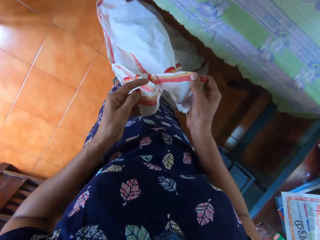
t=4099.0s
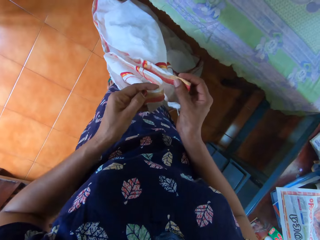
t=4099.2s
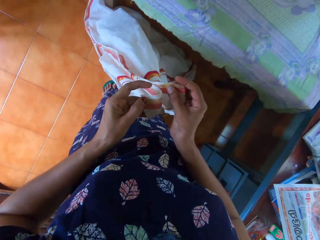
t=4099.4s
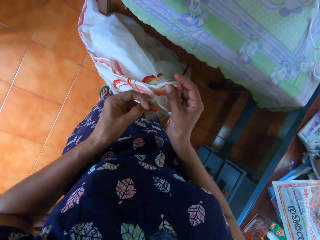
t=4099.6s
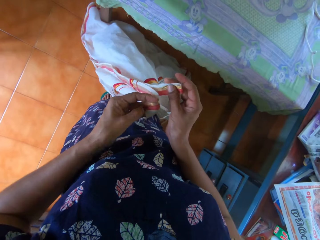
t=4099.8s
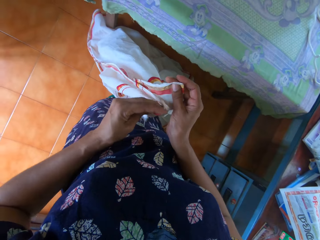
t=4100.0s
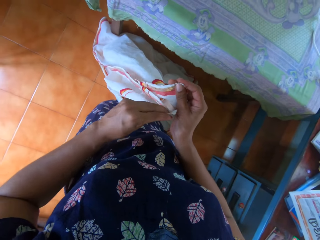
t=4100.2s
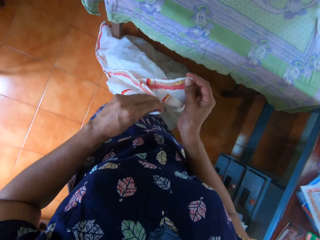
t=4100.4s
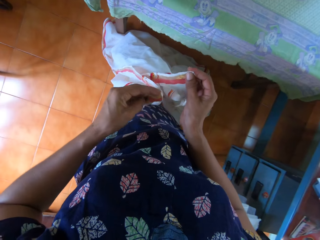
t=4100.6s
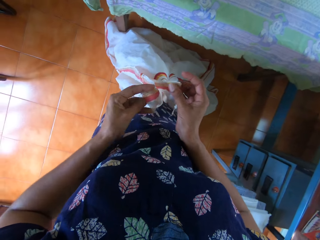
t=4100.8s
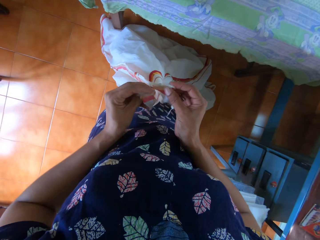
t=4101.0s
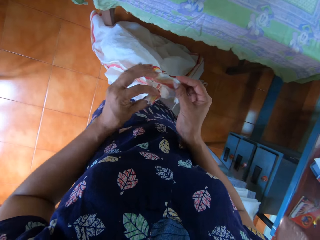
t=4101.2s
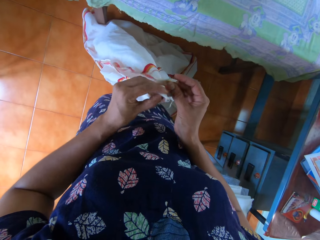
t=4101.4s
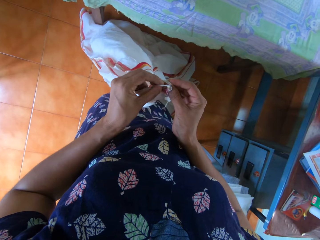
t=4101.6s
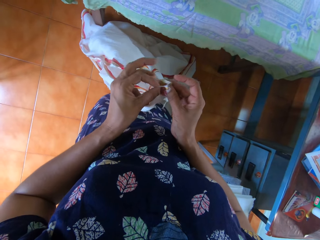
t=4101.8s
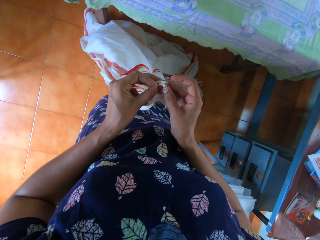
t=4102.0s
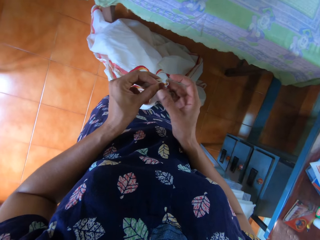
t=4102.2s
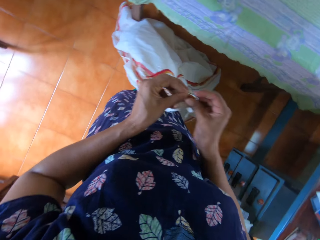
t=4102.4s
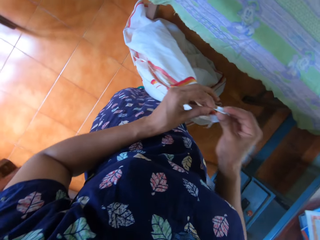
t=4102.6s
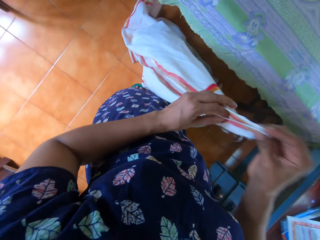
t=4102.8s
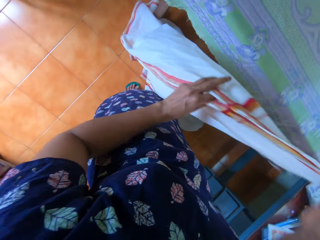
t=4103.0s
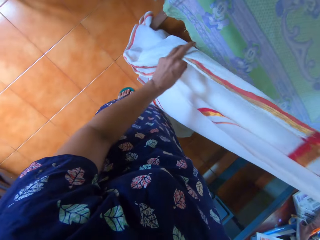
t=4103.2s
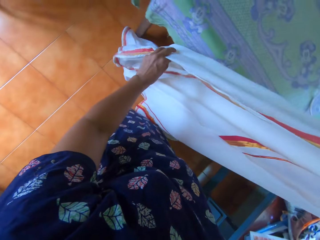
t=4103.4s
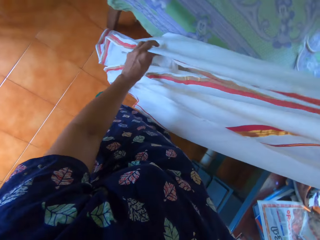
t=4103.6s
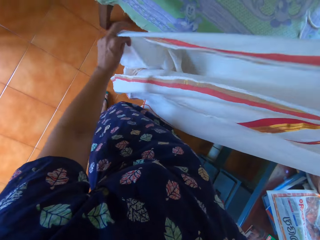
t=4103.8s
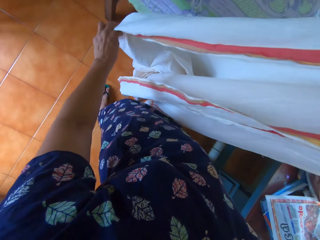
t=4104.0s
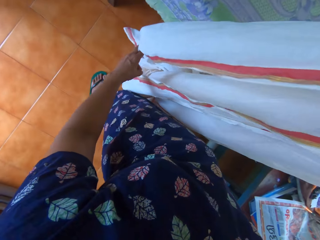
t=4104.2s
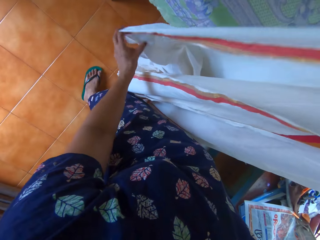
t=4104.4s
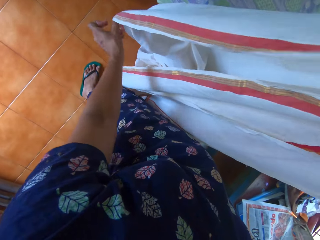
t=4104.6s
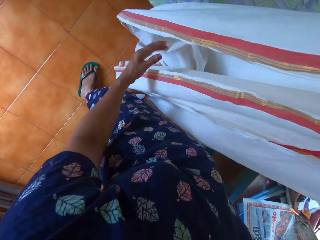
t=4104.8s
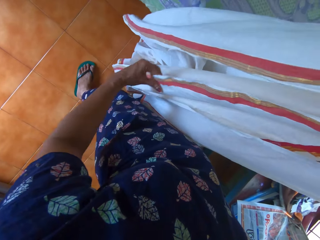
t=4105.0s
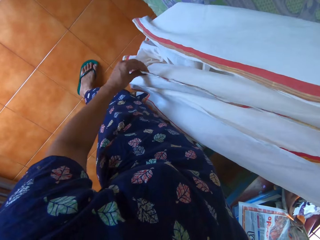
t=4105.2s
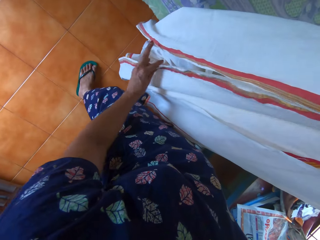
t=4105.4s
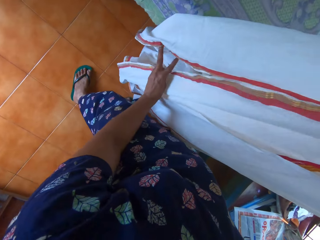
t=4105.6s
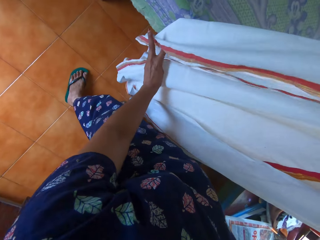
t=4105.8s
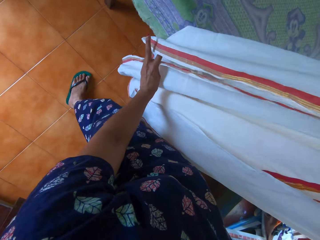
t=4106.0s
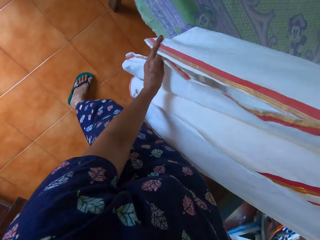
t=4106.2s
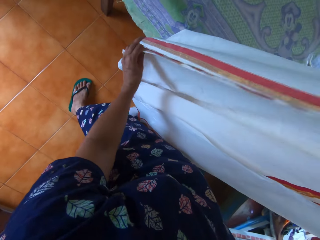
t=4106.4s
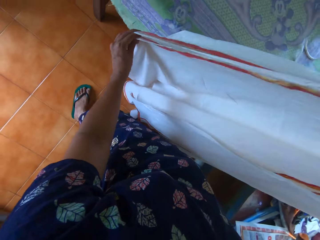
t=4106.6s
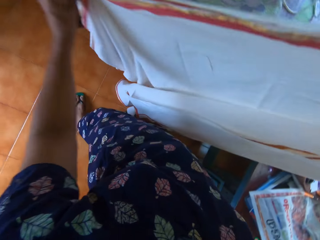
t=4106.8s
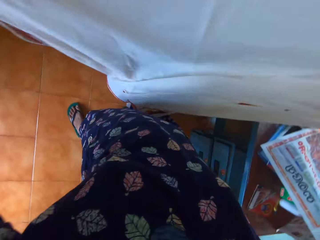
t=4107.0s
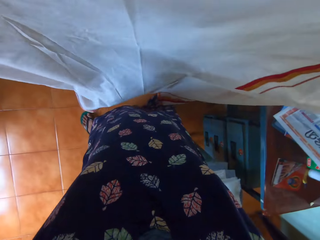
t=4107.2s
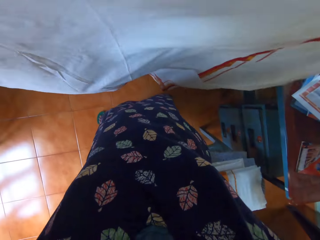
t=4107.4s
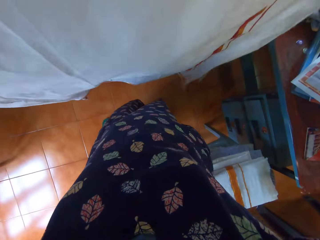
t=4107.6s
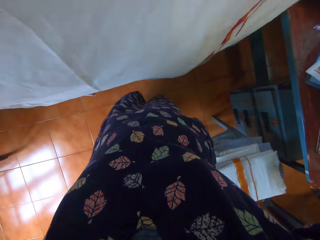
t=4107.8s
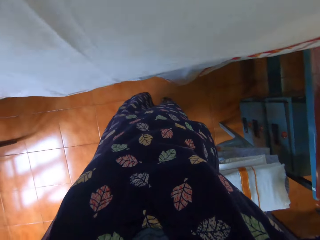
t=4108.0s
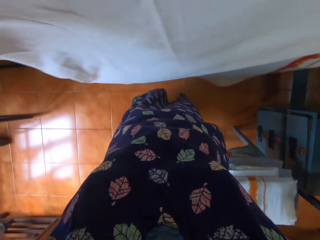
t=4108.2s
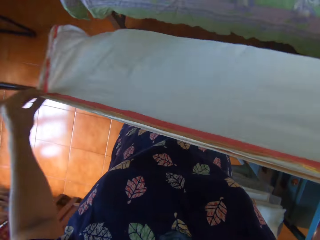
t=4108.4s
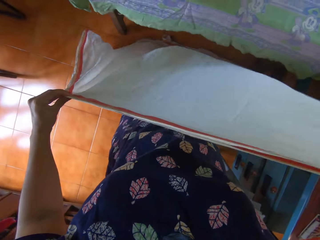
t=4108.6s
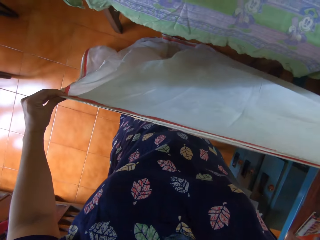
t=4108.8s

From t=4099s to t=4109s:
The camera wearer folds the fabric with both hands.

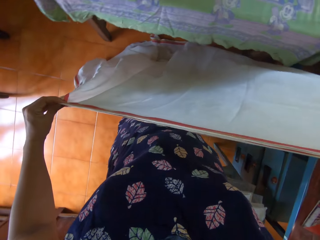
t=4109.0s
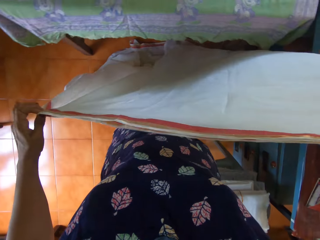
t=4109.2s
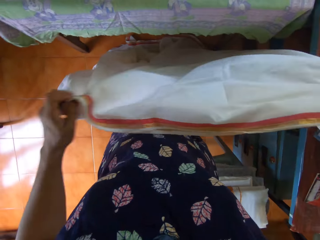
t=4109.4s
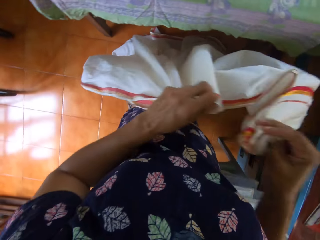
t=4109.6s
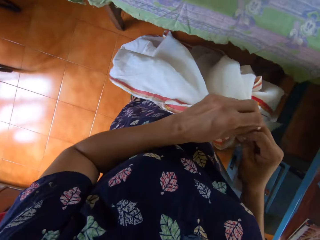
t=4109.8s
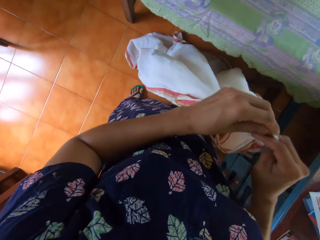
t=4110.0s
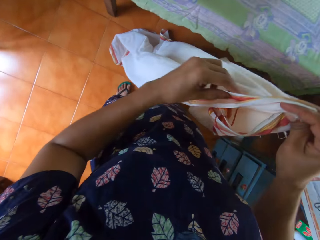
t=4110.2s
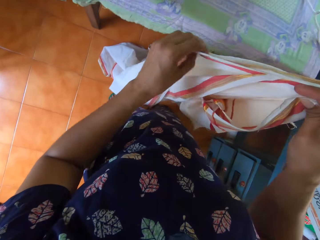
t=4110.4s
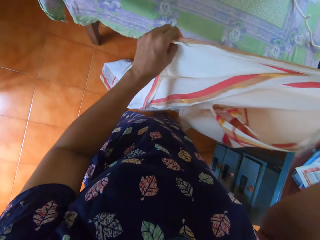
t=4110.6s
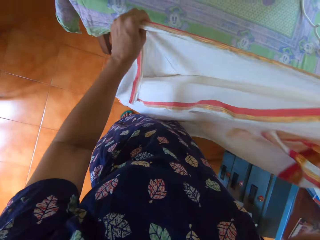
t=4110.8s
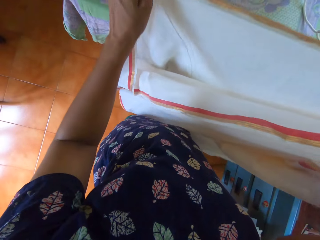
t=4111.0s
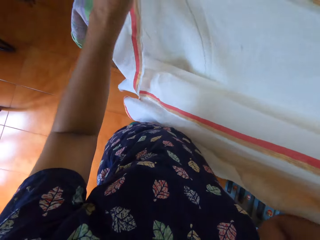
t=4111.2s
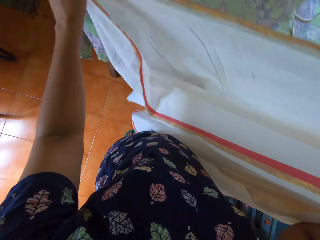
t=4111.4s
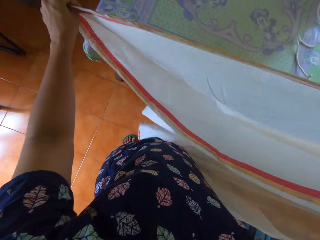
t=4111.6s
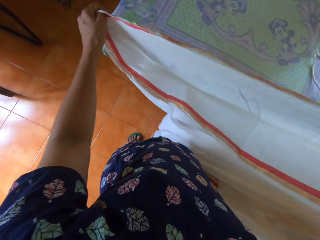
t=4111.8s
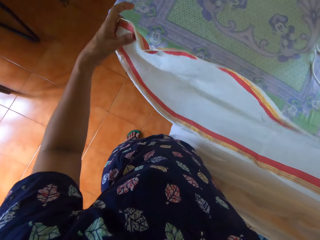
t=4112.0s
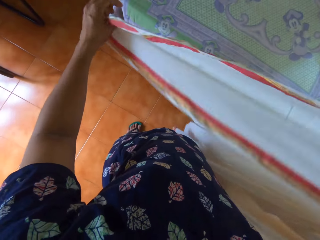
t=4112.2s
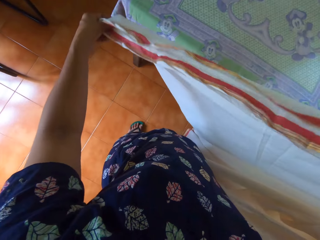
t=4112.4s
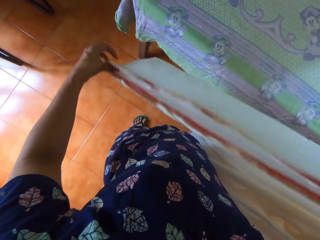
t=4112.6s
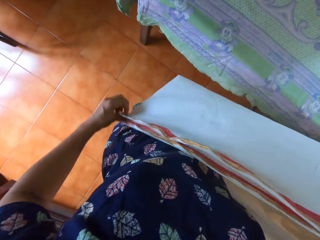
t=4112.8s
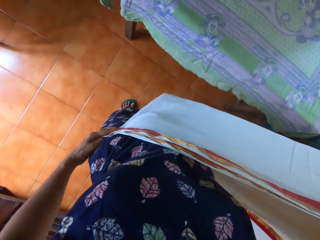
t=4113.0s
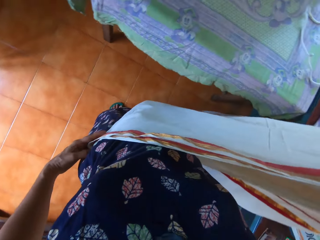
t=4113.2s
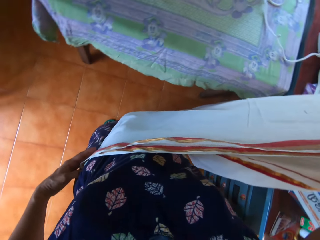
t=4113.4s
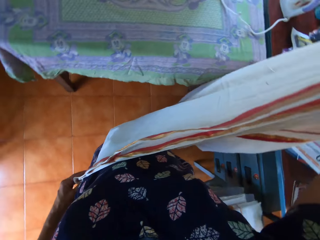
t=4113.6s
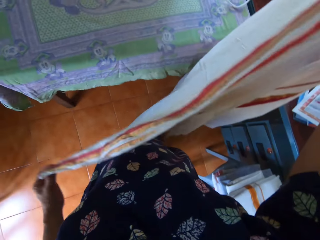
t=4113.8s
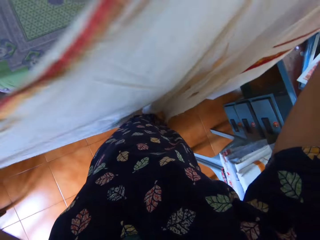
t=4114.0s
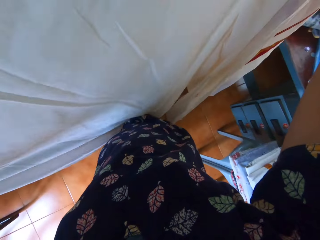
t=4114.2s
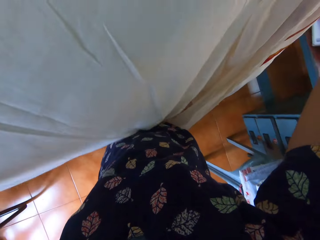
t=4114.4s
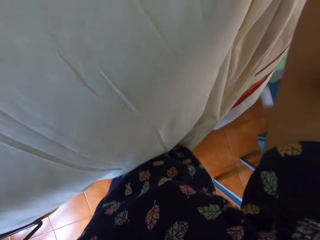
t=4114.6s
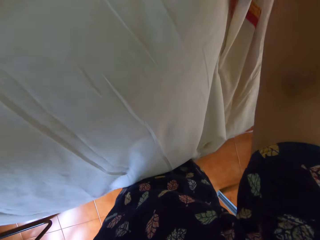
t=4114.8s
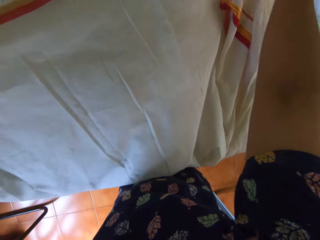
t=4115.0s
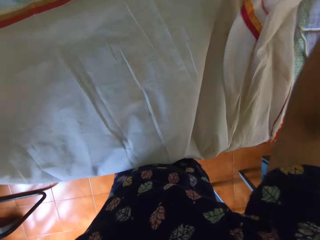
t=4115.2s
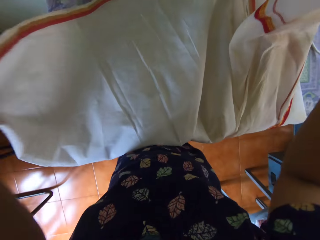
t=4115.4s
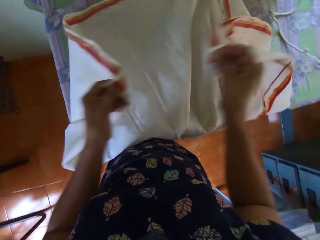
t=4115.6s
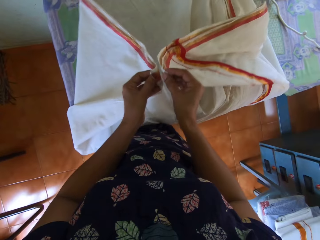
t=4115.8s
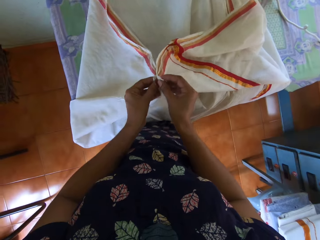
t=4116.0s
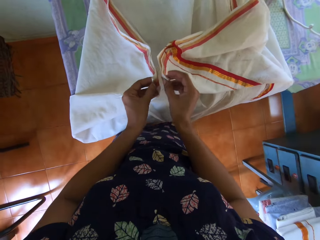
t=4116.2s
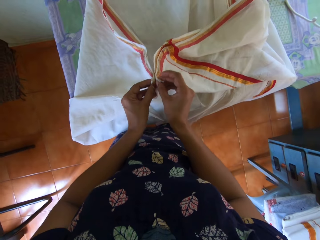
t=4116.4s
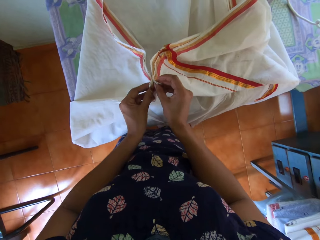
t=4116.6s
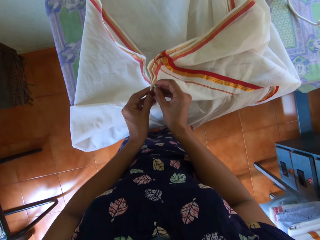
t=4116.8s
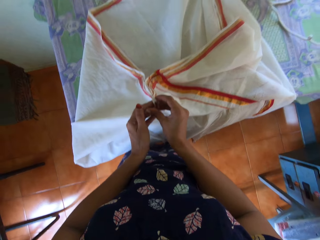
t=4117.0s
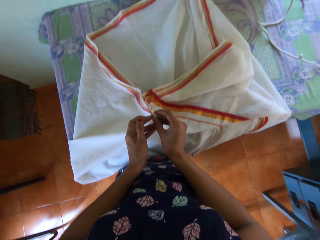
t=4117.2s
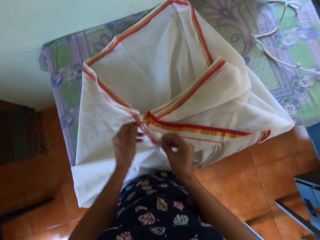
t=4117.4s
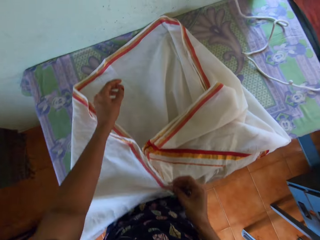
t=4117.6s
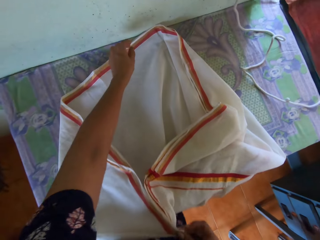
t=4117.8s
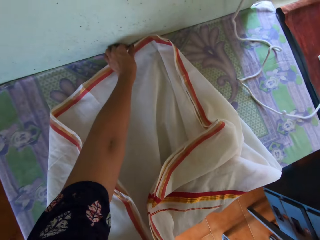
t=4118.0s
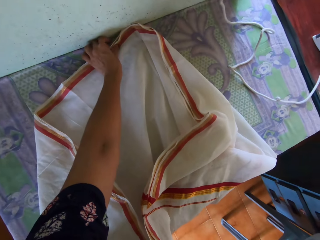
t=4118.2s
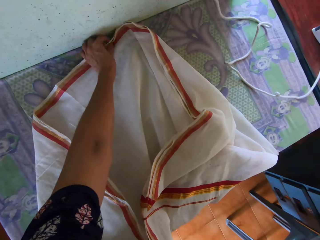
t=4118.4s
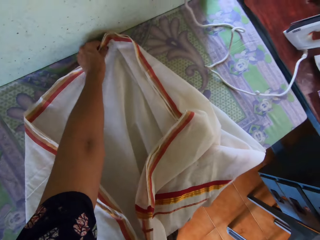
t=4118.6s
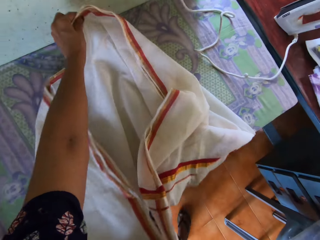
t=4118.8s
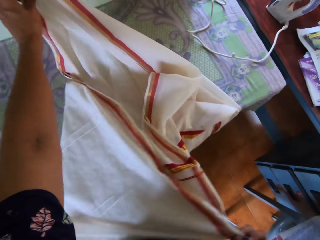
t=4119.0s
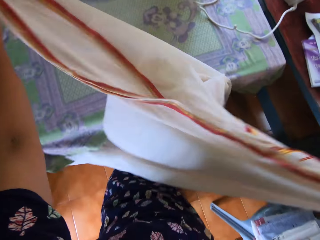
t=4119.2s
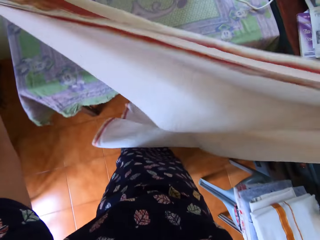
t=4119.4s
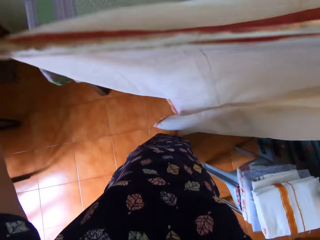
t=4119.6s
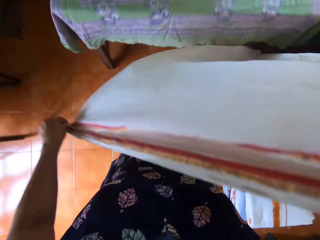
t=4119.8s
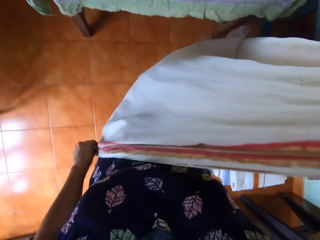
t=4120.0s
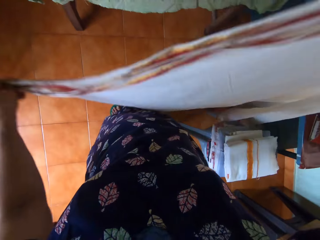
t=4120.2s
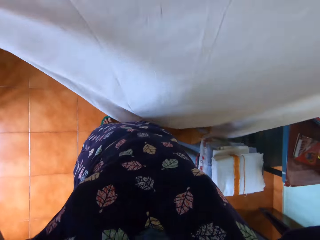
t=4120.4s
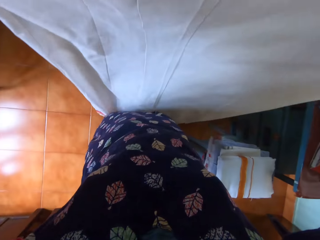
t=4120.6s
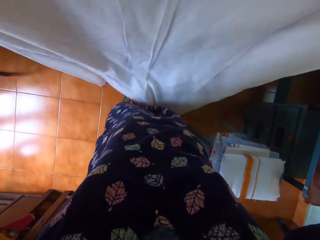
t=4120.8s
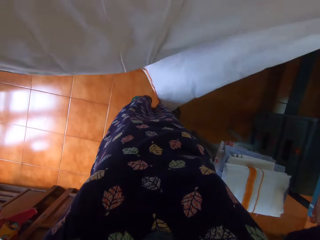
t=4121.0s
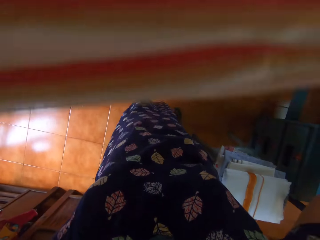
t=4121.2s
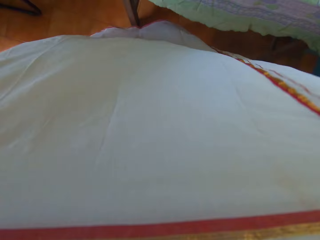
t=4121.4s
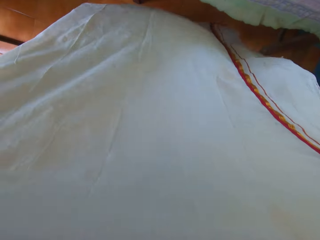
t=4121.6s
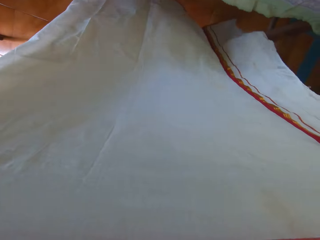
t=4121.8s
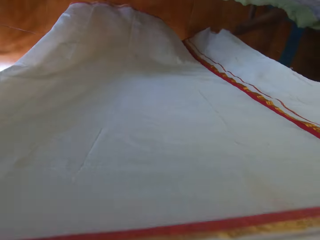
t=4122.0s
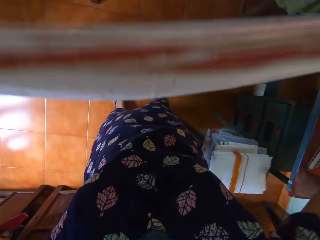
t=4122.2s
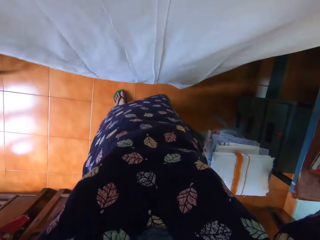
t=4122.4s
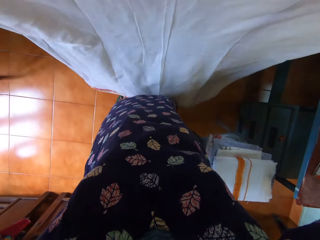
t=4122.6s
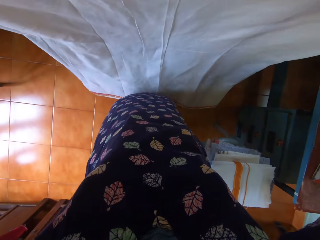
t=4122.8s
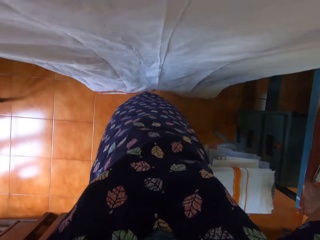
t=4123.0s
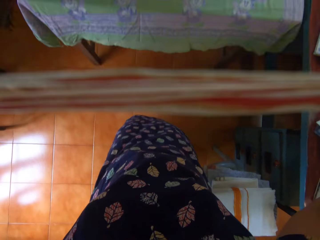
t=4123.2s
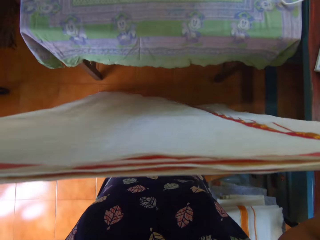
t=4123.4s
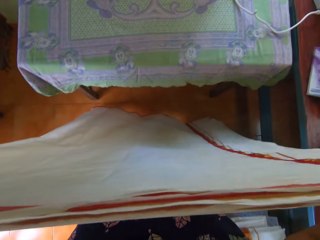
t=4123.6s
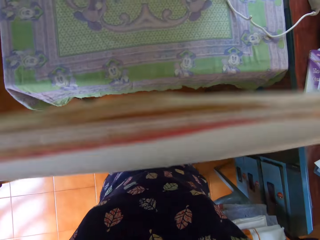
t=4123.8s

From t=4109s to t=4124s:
The camera wearer talks to a girl. They drop a part of the folded fabric on the table. They hold up the cloth.
